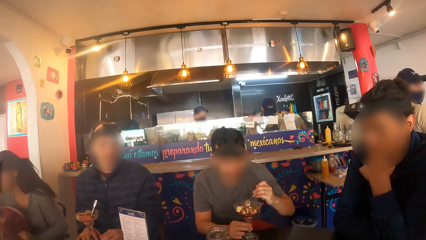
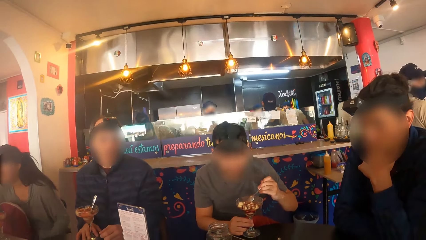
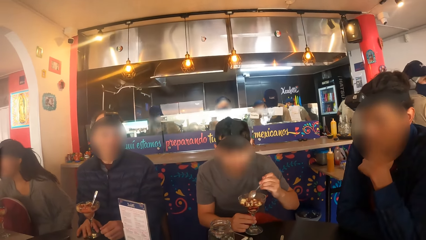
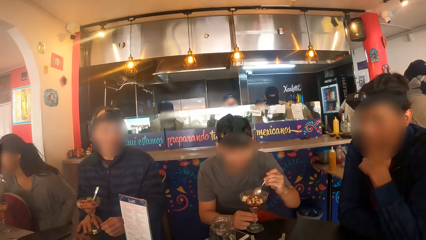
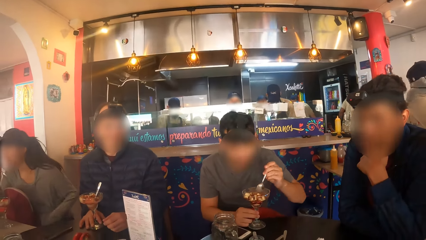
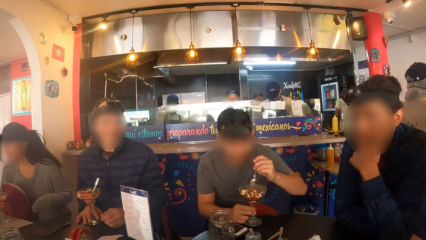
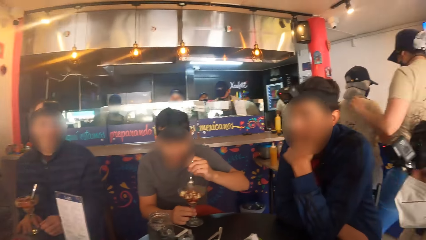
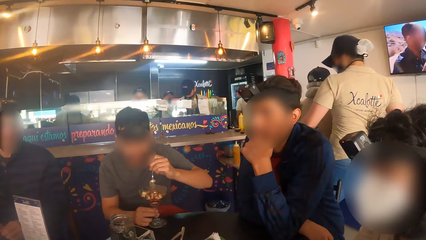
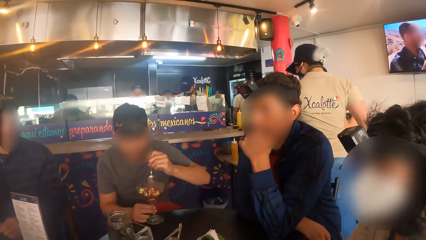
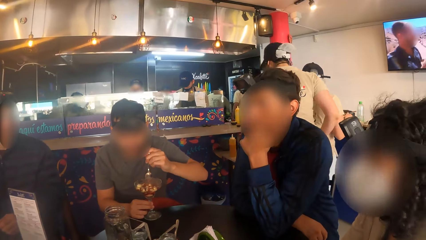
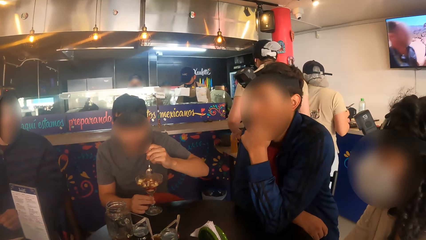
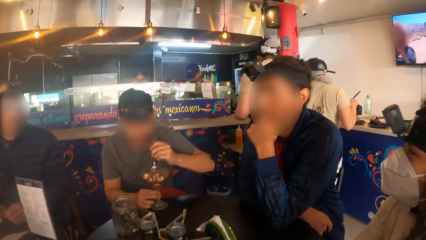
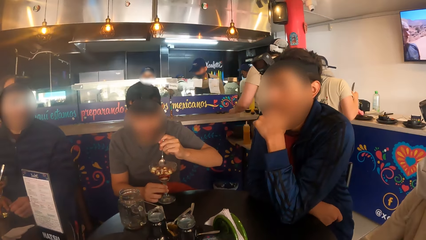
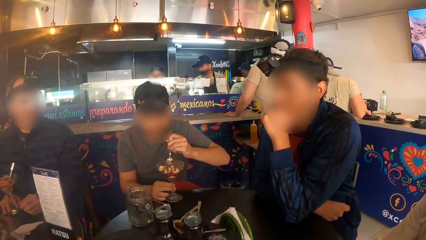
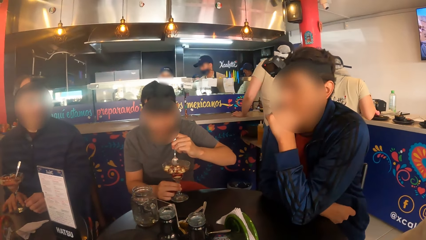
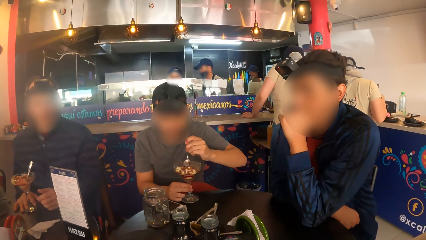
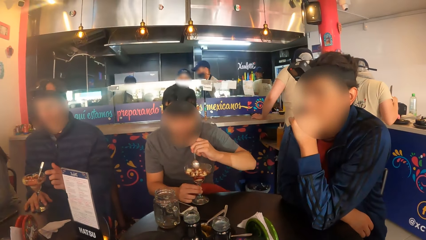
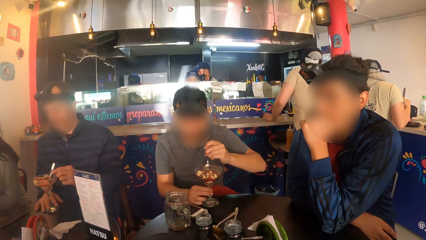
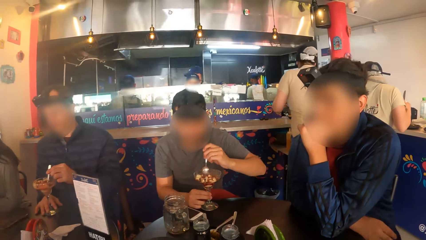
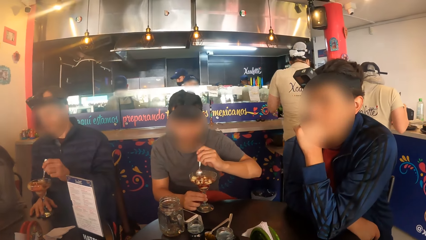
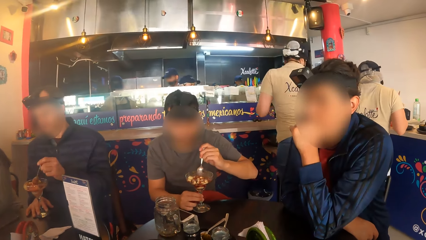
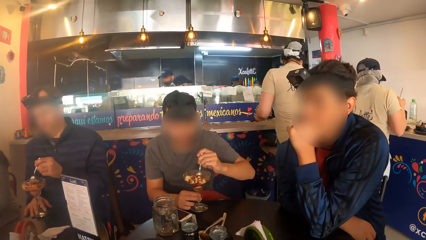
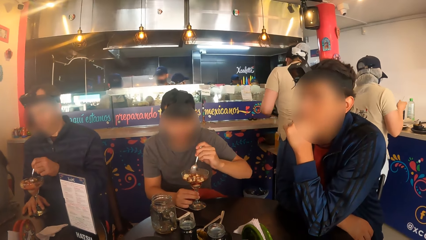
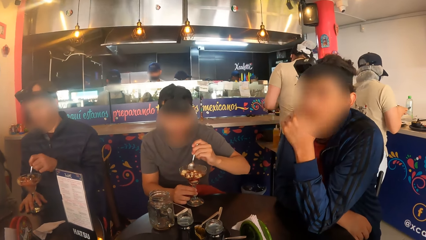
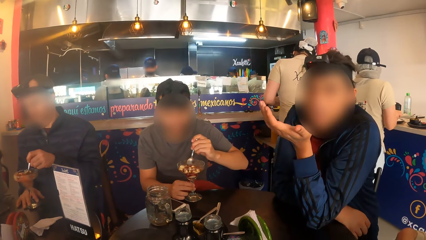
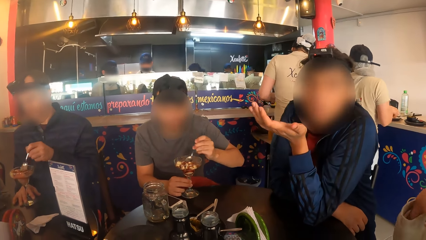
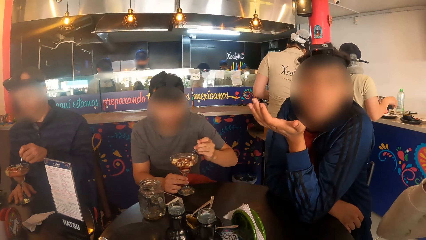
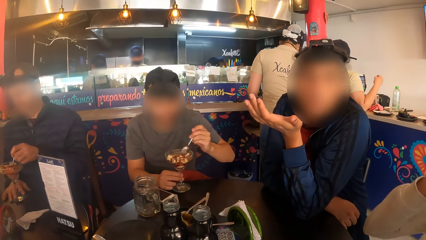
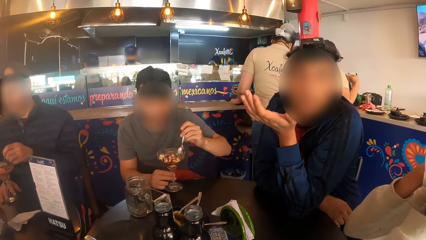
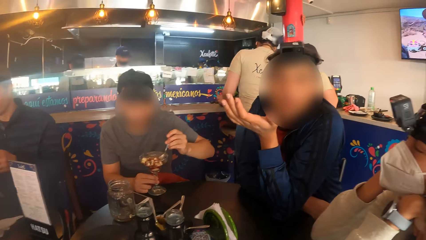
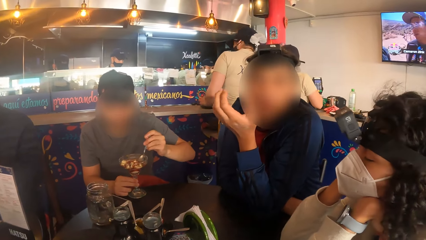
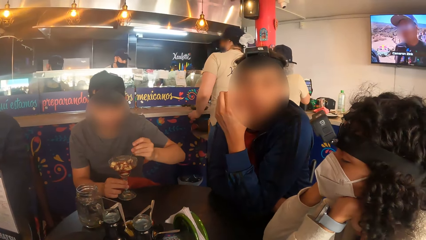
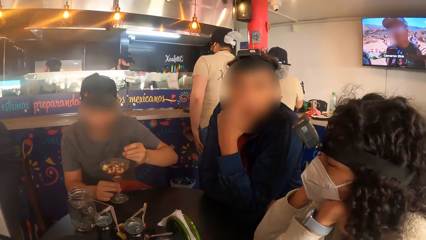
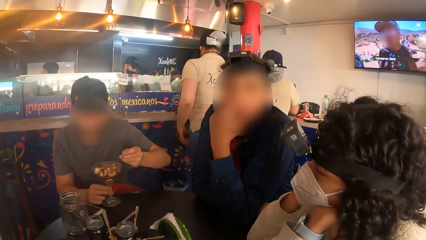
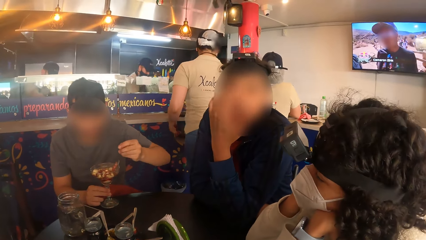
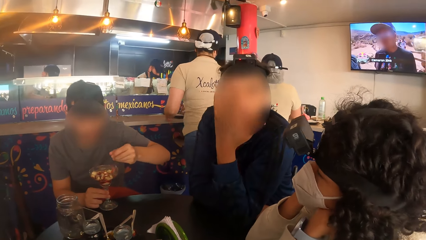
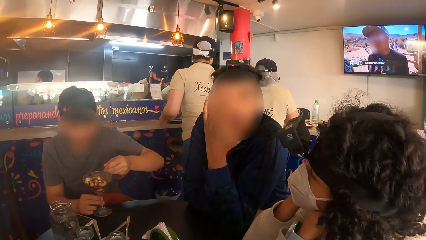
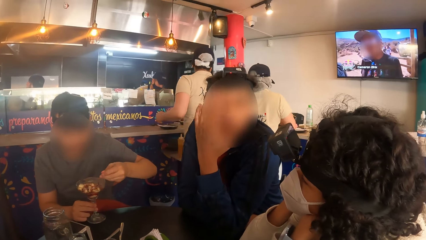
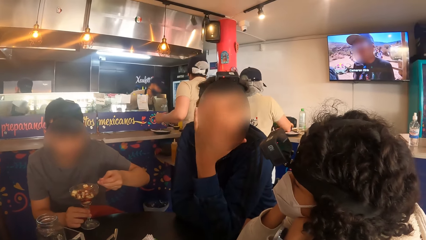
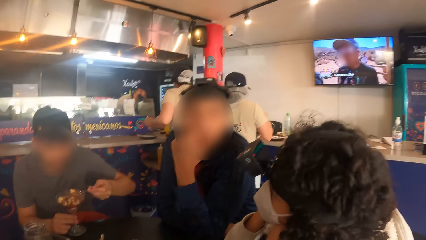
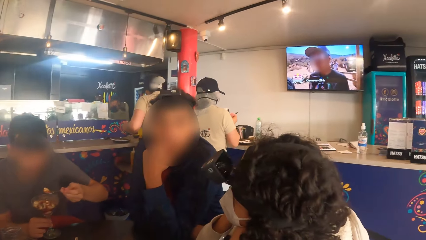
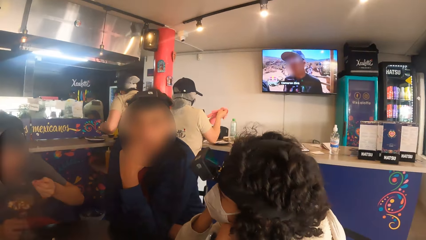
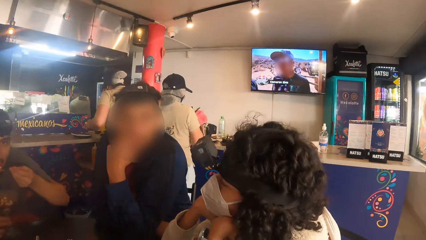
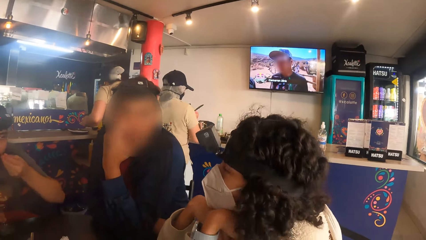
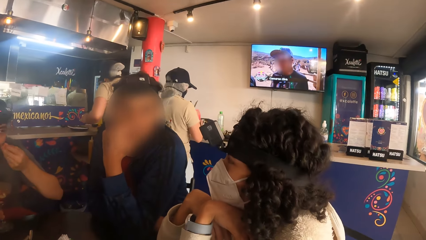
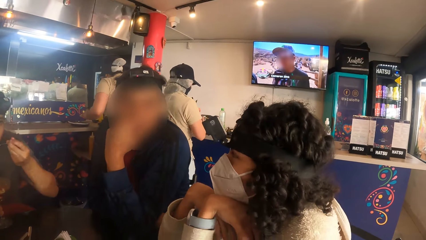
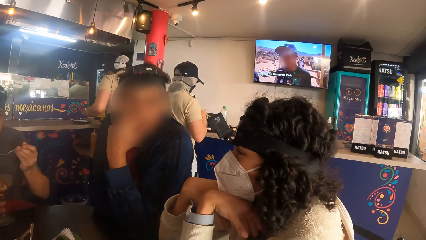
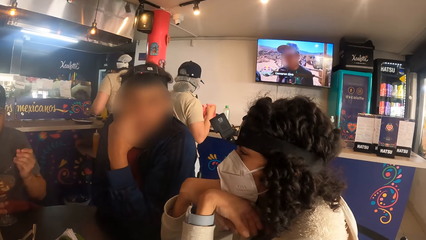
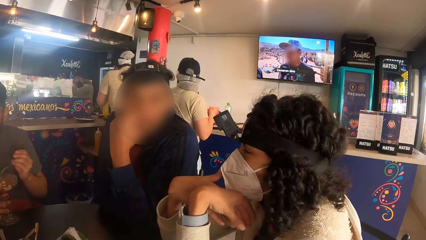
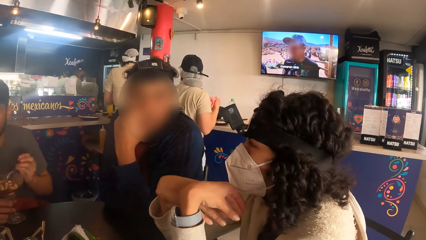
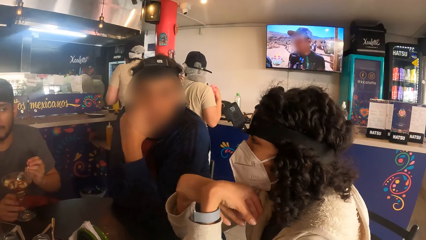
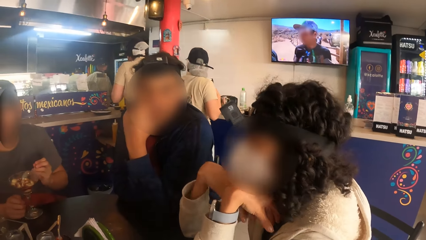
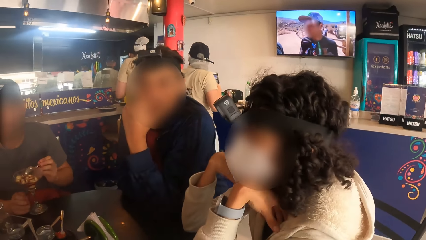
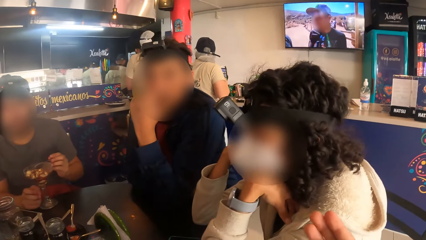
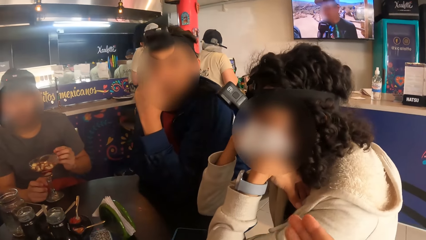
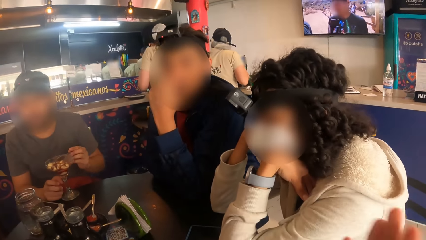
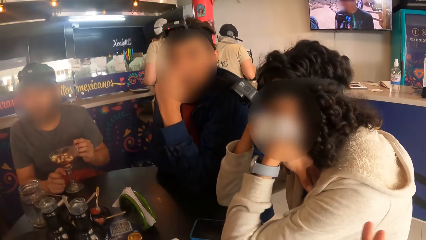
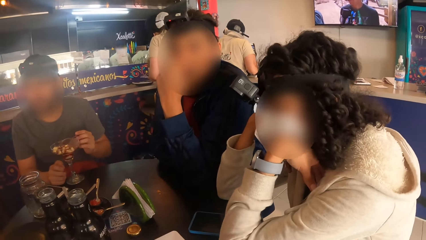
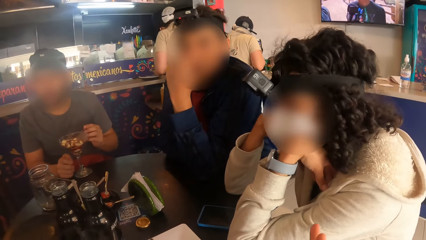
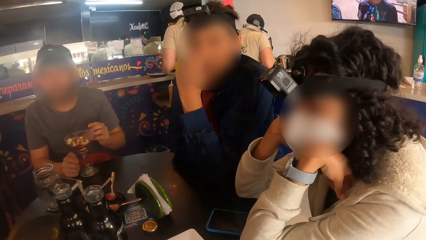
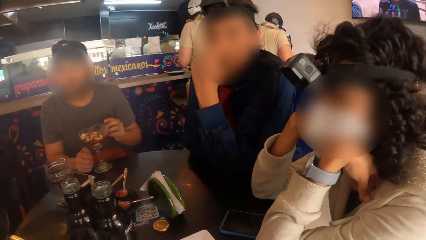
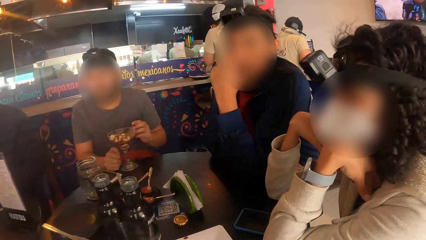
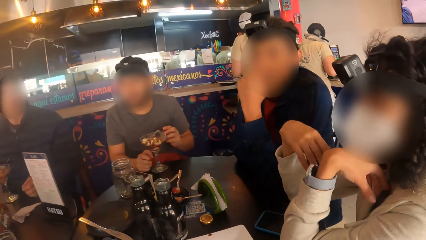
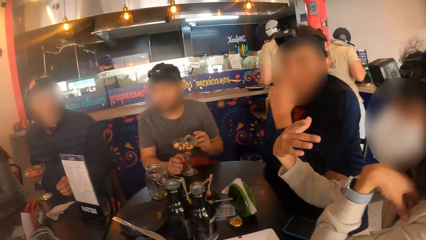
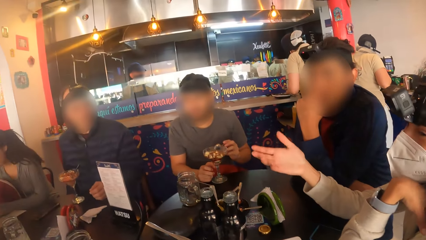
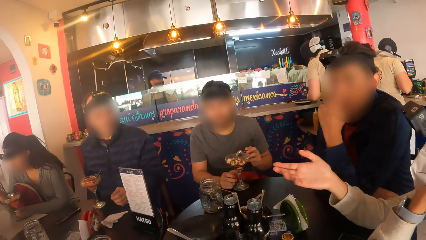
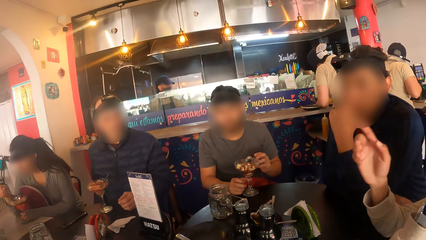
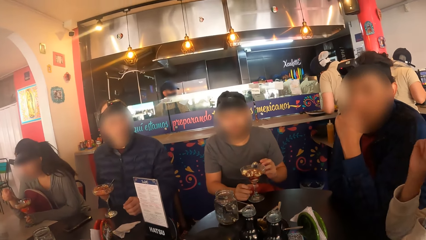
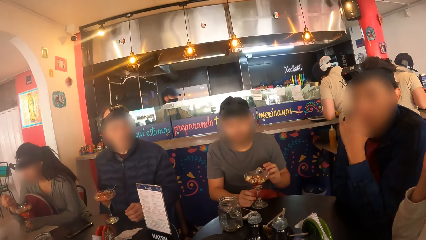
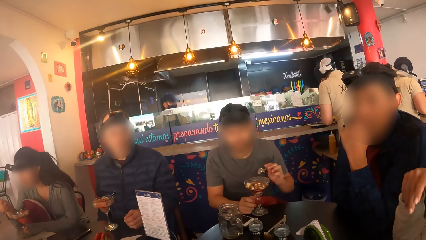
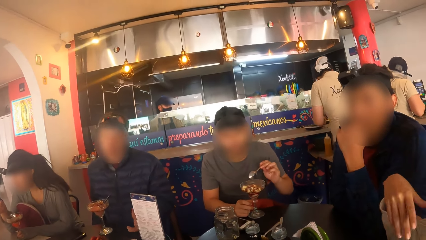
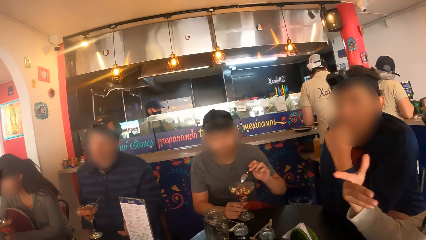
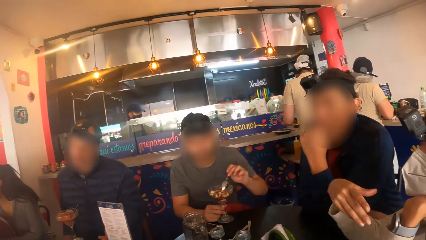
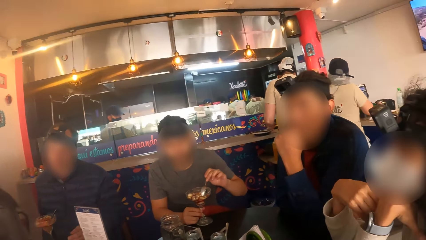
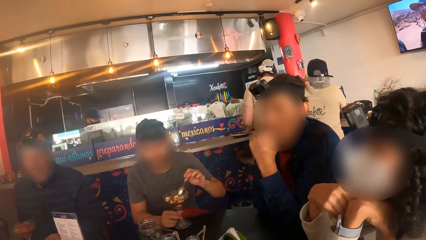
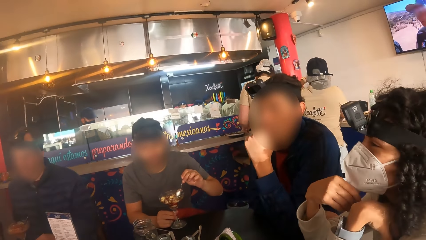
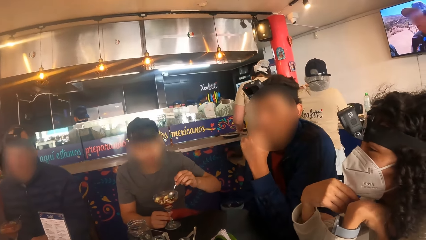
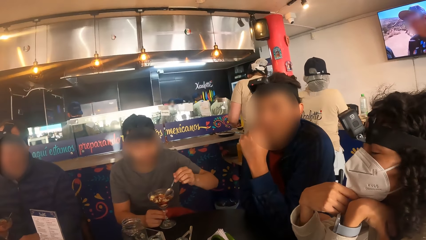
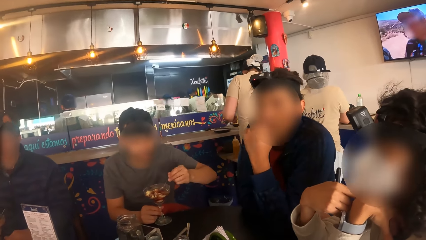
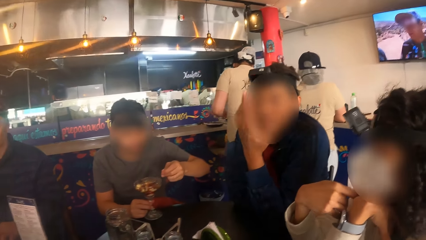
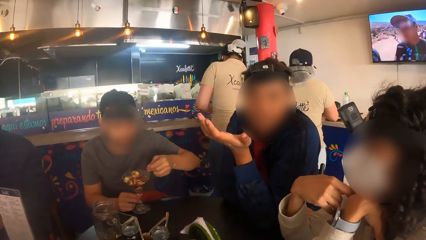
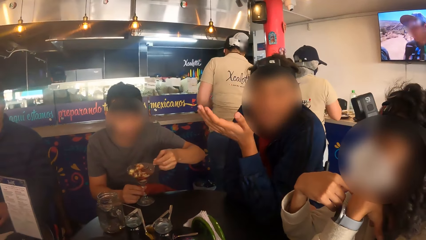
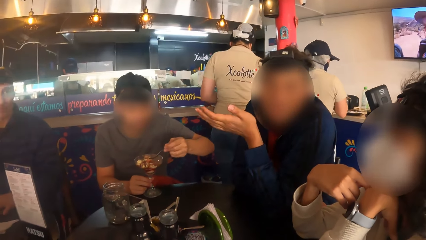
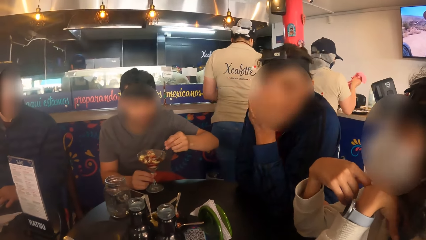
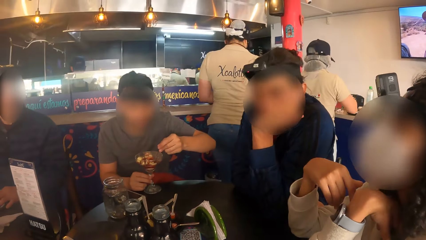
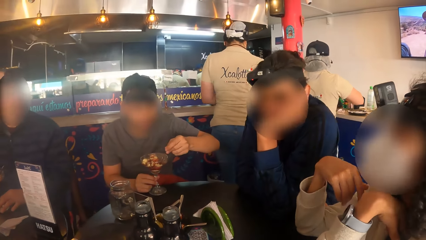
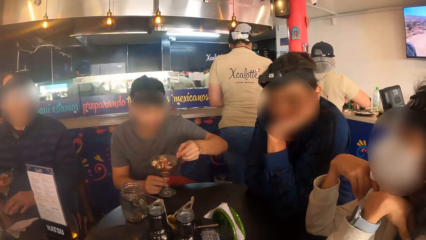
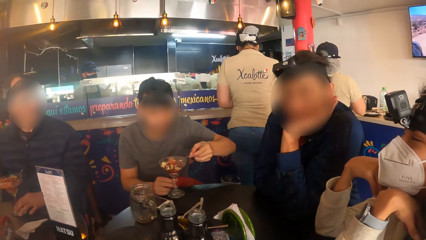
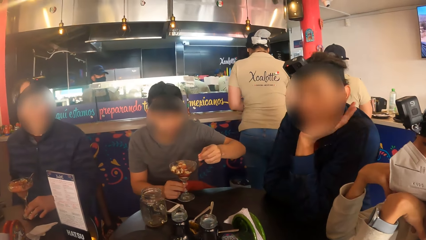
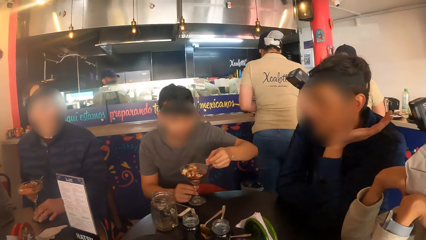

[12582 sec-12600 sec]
A man picks up the spoon from the glass cup with his left hand. Another man interacts with the camera wearer and a woman. A third man eats parfait from the glass cup with the spoon in his left hand.
